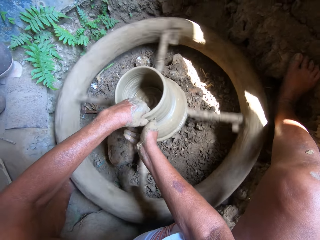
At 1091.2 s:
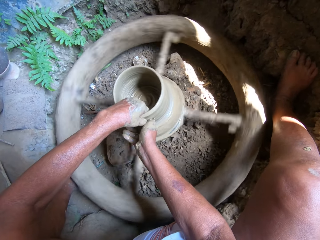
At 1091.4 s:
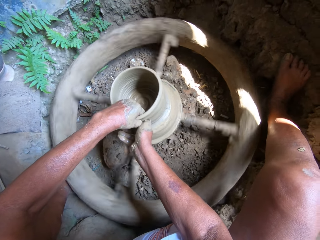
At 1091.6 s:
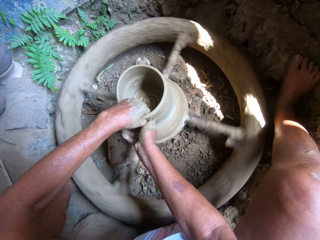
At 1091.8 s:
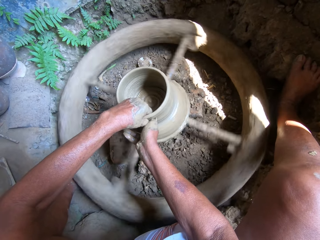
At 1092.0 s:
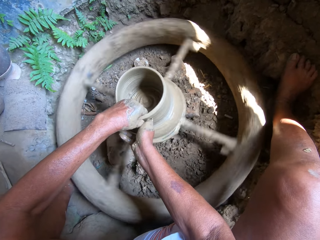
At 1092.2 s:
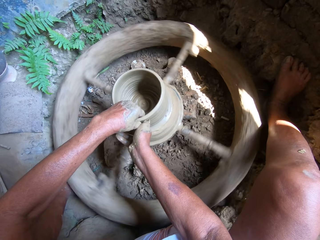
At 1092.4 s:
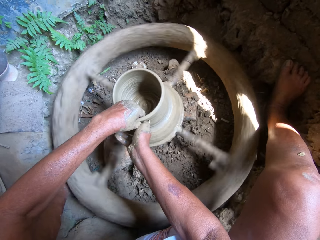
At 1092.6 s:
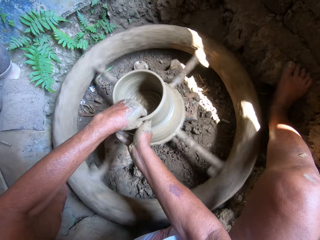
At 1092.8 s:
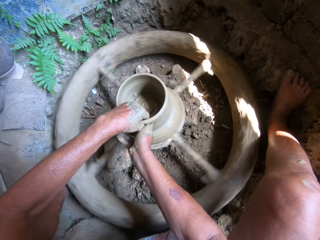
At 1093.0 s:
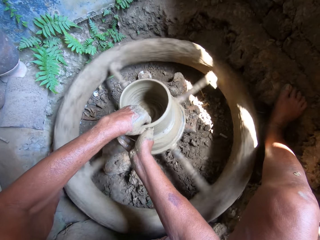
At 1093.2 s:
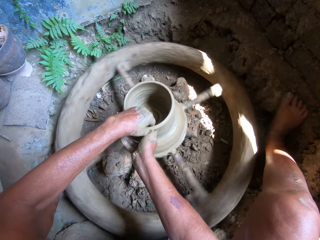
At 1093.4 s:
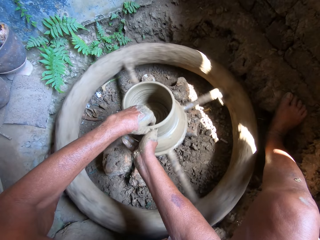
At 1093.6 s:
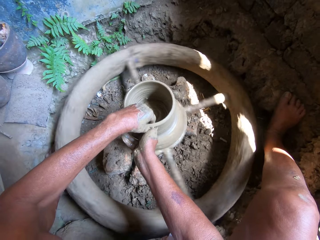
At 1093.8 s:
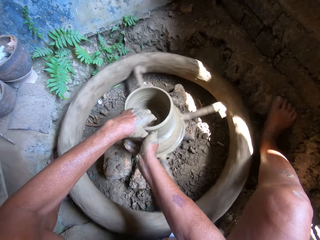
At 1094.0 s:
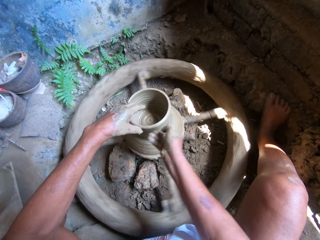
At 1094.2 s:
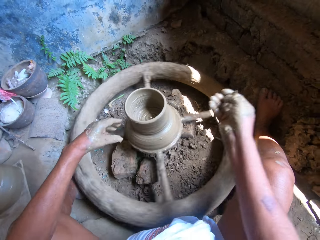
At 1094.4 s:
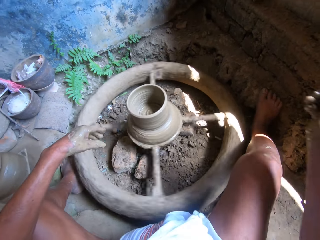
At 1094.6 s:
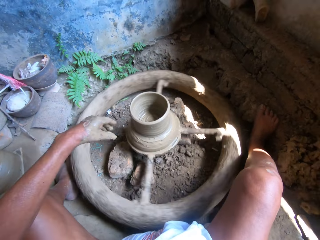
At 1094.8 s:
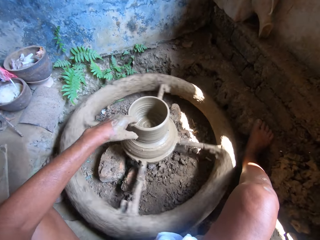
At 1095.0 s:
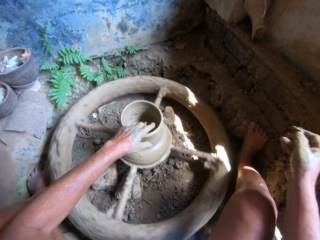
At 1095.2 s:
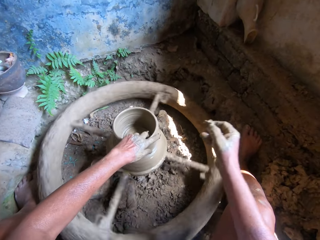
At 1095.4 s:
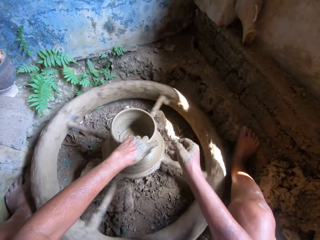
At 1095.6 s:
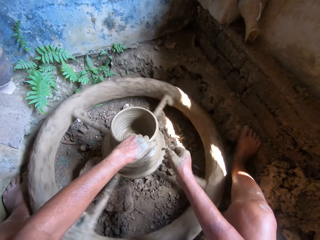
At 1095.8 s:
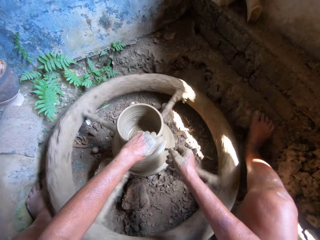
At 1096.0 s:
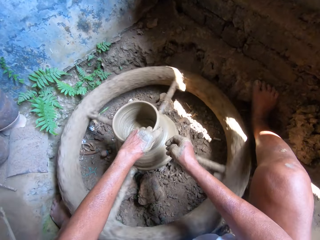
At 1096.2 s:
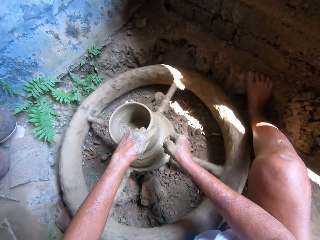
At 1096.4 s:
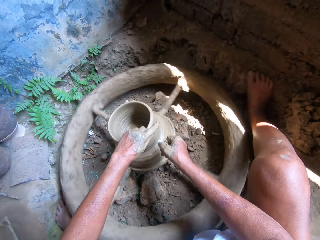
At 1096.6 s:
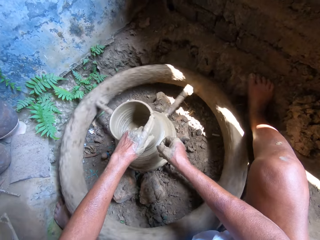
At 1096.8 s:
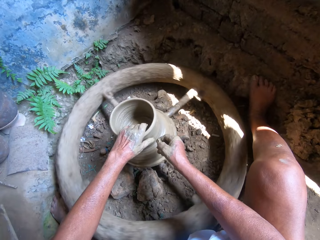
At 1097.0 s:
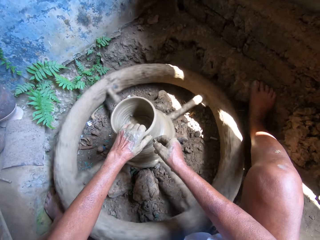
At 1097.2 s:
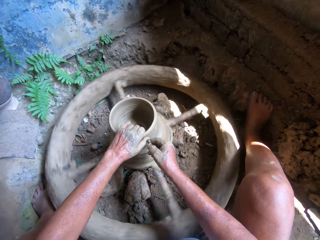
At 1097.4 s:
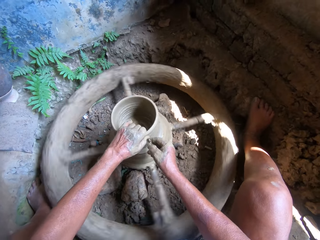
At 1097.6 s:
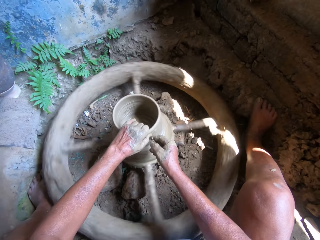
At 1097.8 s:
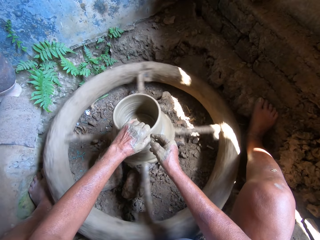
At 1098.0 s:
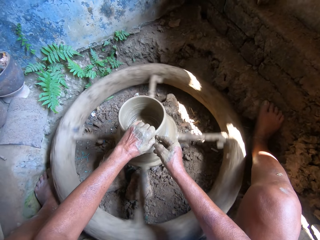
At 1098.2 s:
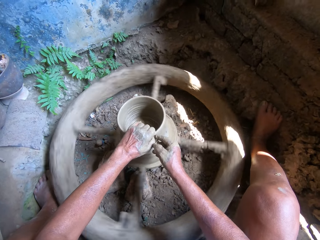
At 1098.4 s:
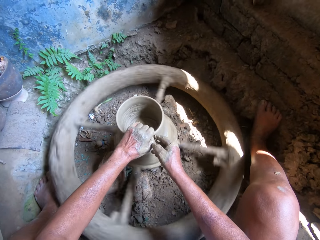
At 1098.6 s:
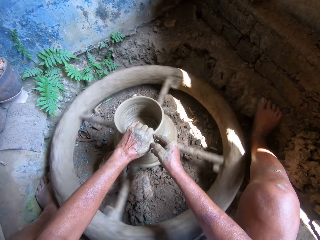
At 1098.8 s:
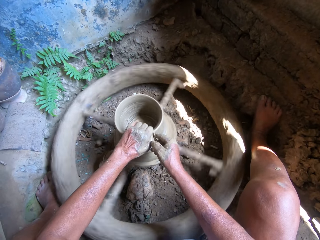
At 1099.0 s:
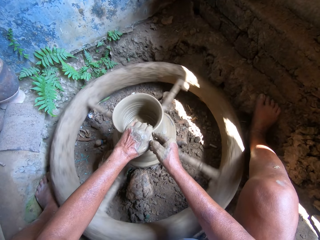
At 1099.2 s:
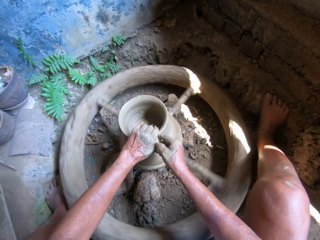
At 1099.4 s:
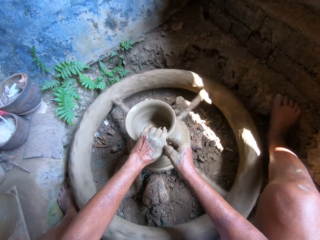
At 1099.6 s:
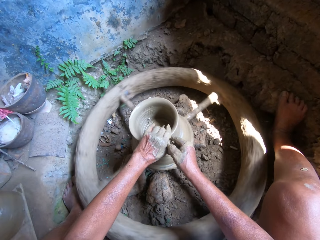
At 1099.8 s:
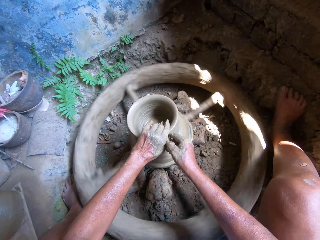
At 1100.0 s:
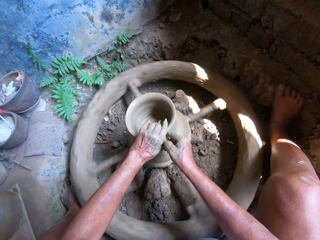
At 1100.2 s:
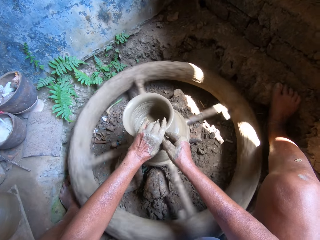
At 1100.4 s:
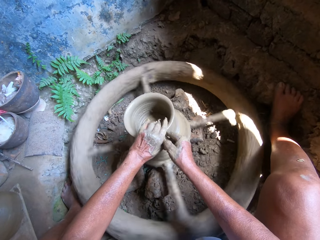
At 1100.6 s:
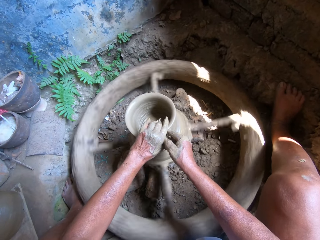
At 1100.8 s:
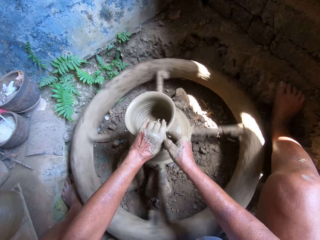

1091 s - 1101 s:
The camera wearer shakes off clay mud from his right hand. He molds the clay mud on the pottery wheel with his hands.

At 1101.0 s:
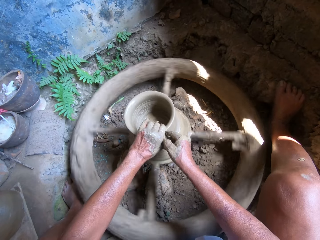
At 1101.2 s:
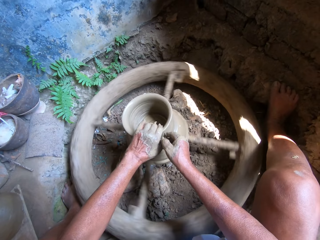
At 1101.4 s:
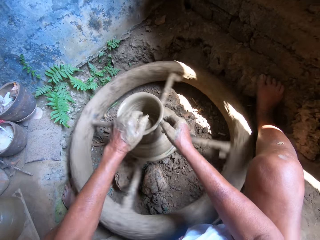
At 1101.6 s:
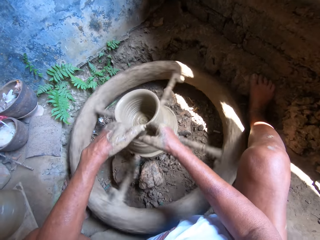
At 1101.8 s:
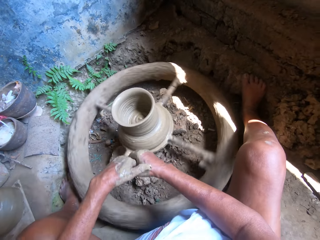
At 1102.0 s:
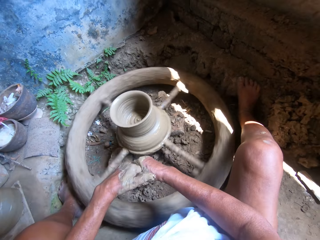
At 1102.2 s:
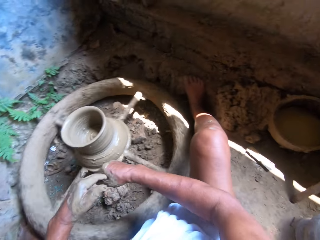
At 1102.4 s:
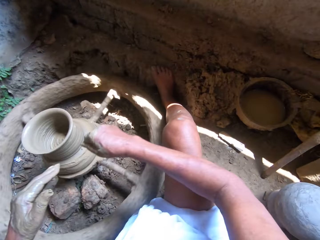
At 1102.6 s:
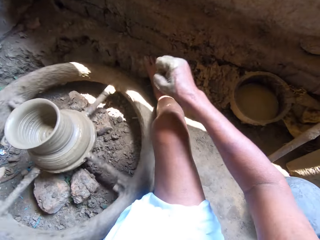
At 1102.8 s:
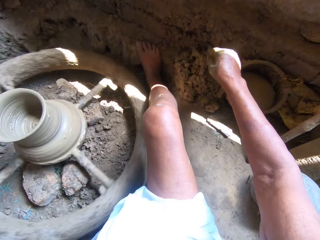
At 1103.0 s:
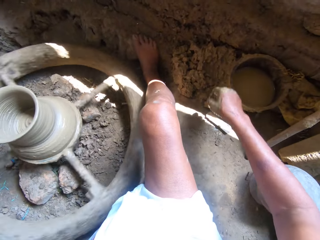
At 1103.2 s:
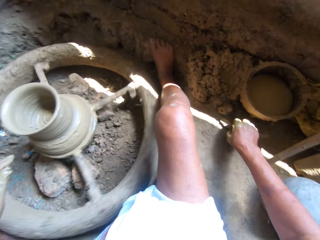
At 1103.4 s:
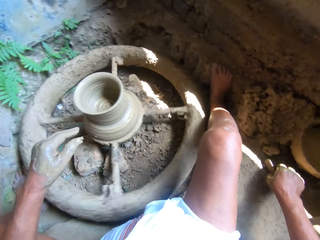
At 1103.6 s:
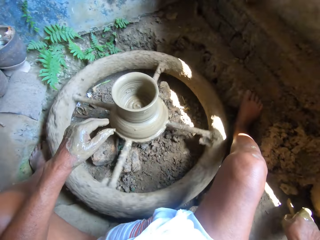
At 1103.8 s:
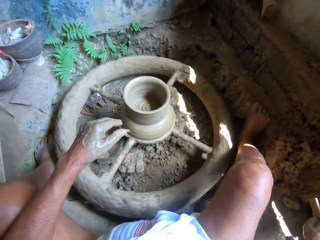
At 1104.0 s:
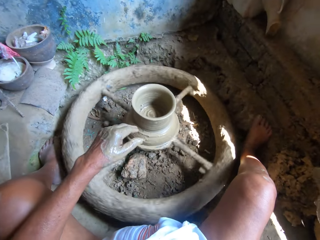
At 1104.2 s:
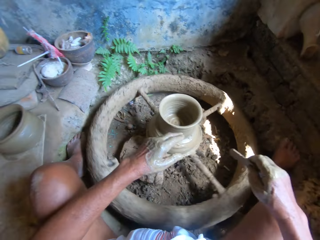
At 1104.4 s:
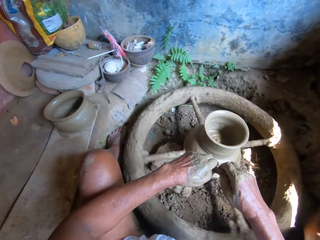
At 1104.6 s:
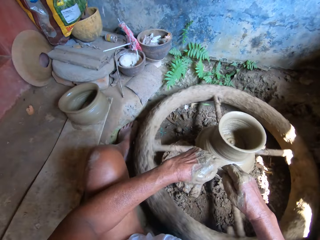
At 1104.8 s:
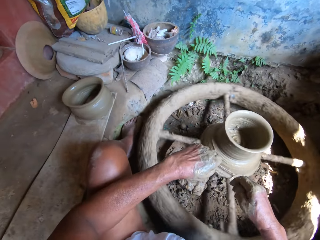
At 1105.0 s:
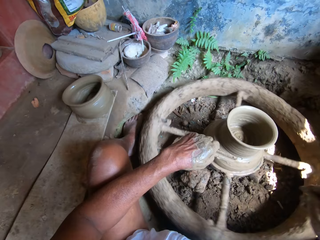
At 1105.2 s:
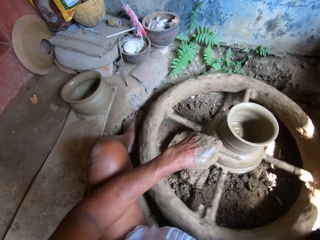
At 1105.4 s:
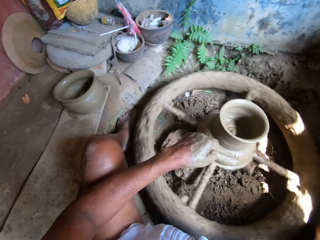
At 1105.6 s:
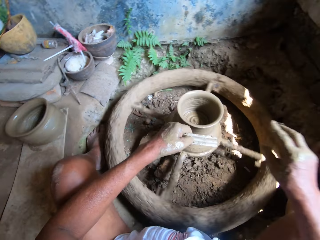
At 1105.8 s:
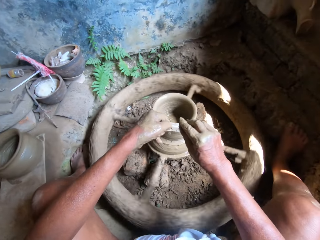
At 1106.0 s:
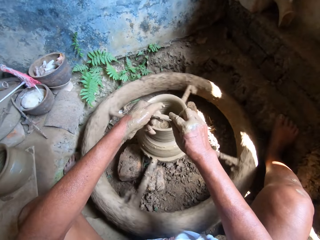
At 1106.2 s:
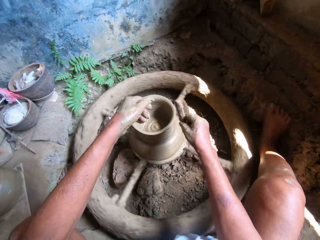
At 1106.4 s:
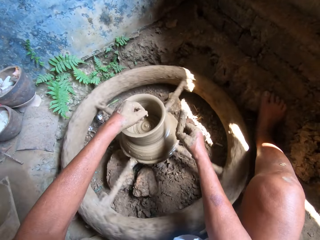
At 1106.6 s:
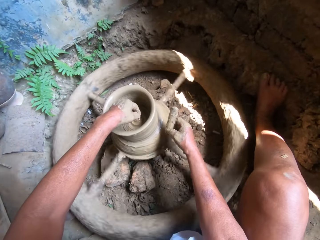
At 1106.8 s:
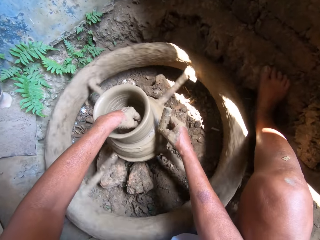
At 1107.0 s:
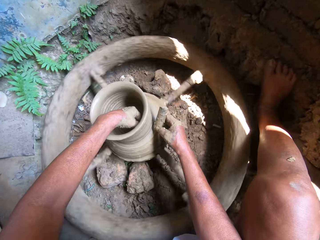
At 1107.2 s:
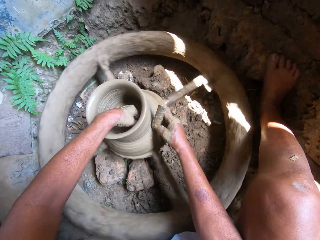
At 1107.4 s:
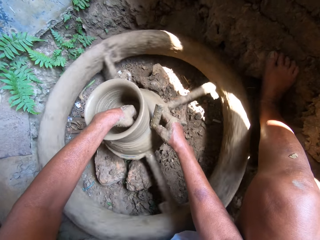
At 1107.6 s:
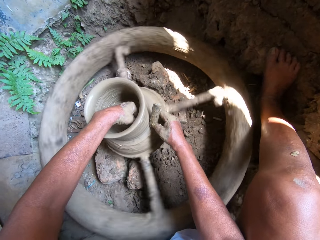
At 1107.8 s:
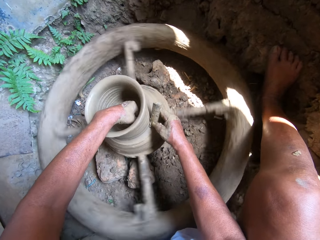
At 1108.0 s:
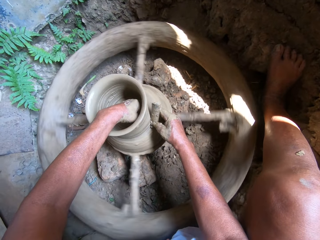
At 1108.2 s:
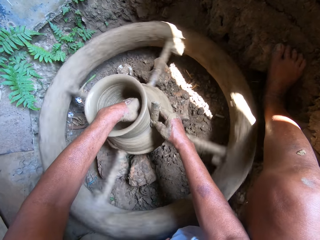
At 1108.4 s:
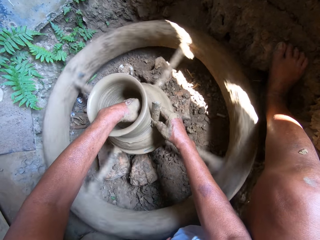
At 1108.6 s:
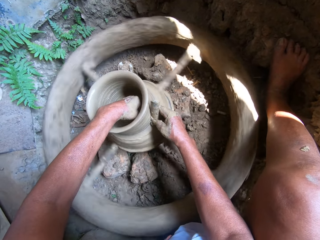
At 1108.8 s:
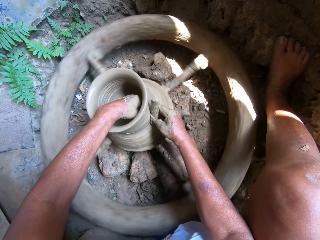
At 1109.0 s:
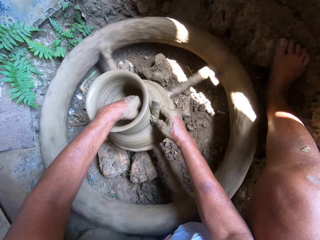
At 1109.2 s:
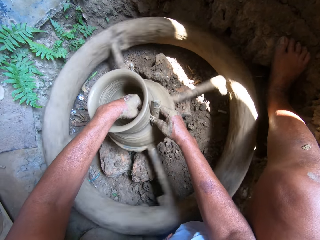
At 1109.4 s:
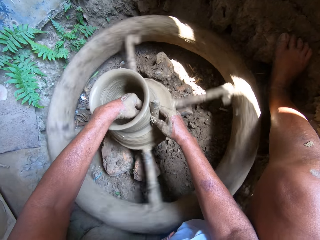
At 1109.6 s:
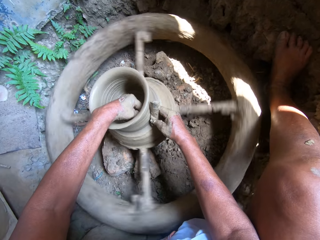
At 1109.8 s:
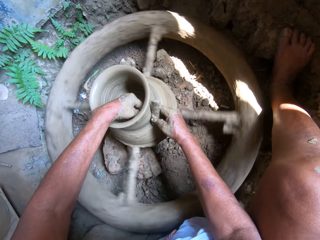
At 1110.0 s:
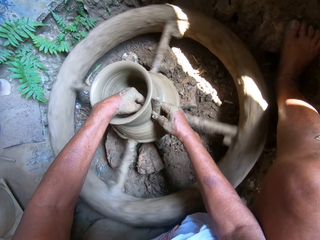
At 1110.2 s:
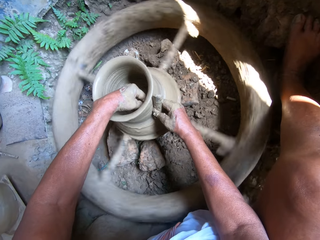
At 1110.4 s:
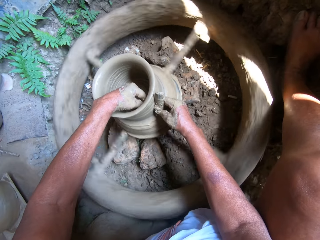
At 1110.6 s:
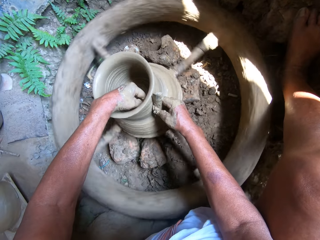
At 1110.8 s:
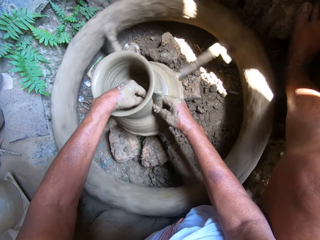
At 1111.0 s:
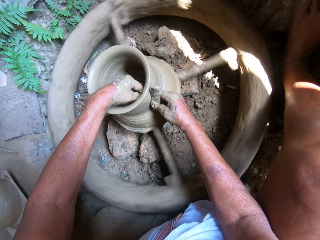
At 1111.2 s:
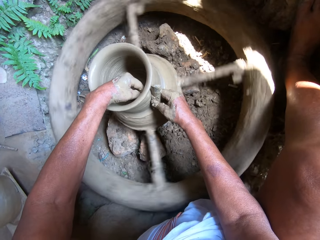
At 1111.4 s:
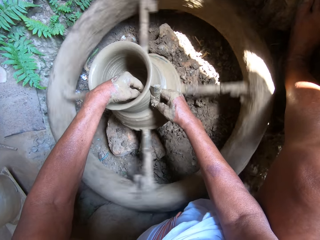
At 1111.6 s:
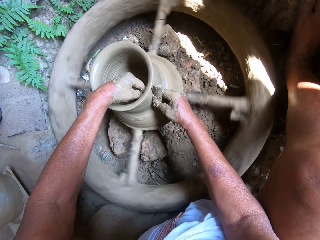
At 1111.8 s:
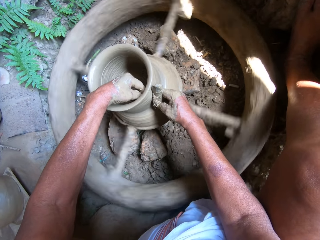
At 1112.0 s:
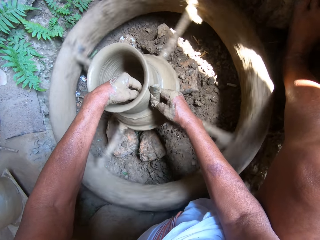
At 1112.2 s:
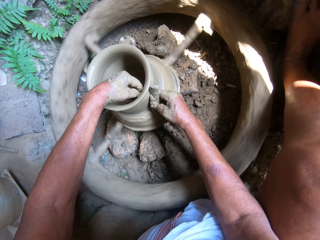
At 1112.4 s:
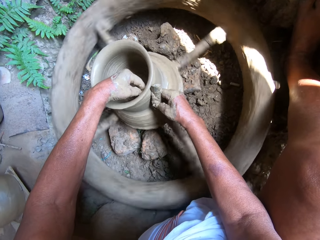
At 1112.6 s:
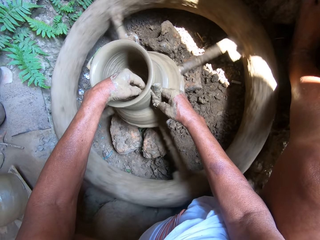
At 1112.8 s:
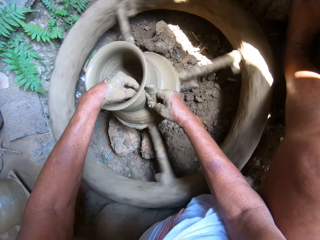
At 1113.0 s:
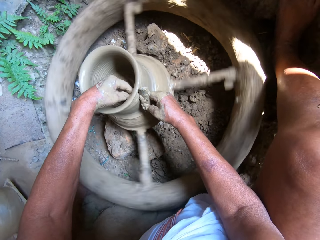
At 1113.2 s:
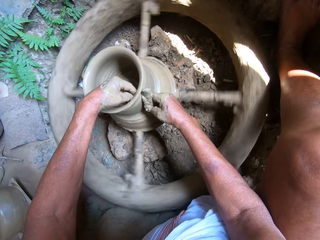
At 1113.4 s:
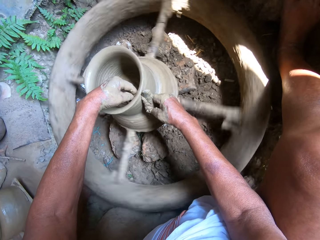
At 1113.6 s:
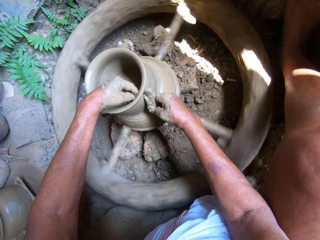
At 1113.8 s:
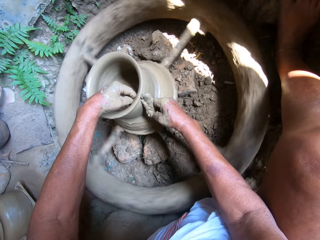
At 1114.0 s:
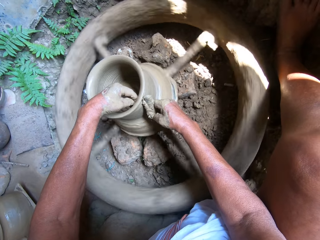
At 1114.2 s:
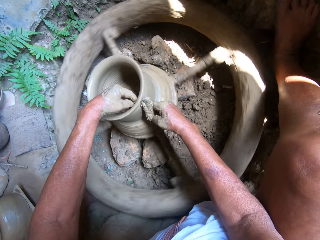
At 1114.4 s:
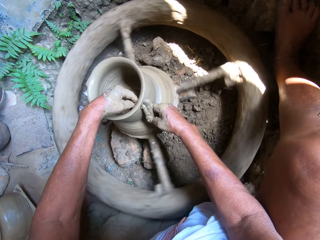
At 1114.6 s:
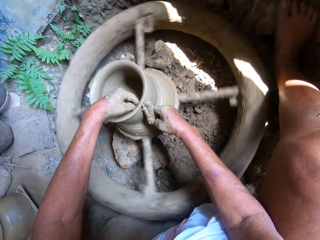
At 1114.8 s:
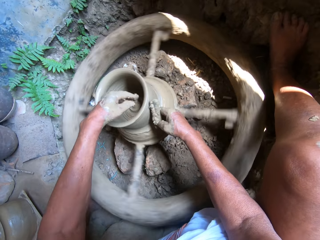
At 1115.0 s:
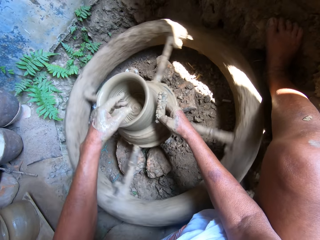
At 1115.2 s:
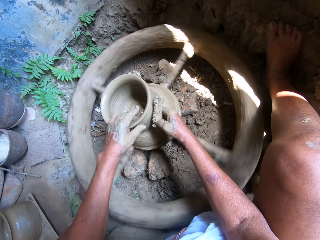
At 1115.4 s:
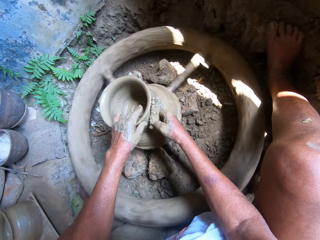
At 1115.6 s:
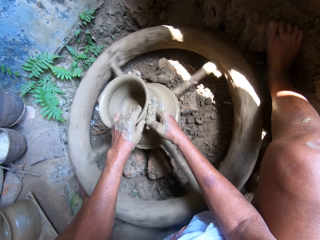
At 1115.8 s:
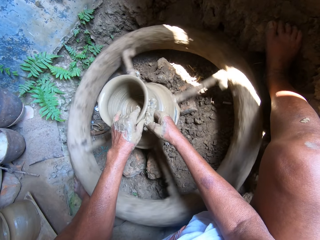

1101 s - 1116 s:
The camera wearer cleans his left hand with his right hand. He drops clay mud on the ground onto a heap of clay with his right hand. He picks up a stick from the ground with his right hand. He passes the stick from his right hand to his left hand. He cleans clay mud from the stick in his left hand with his right hand. He passes the stick from his left hand to his right hand. He molds the clay mud on the pottery wheel with his left hand and the stick in his right hand. He removes excess clay from the clay model with the stick.
